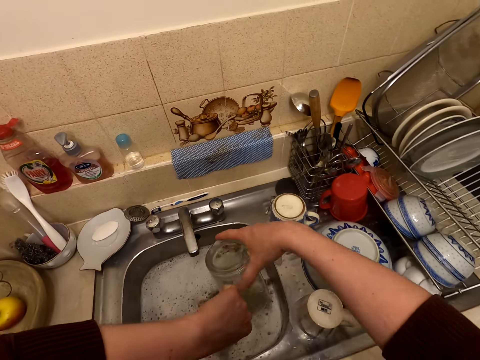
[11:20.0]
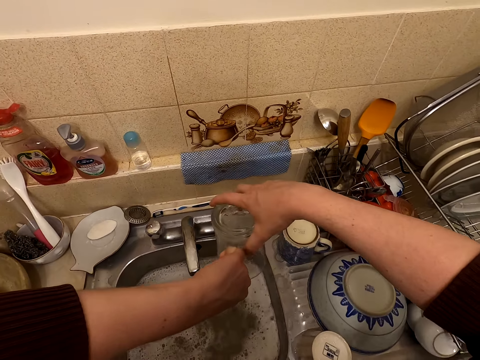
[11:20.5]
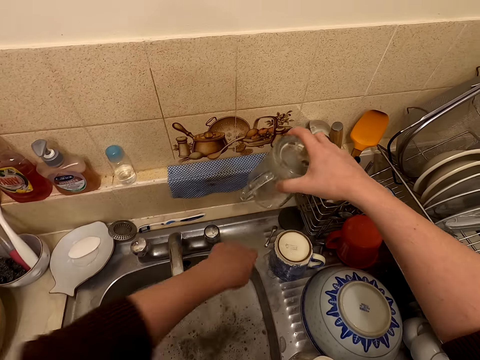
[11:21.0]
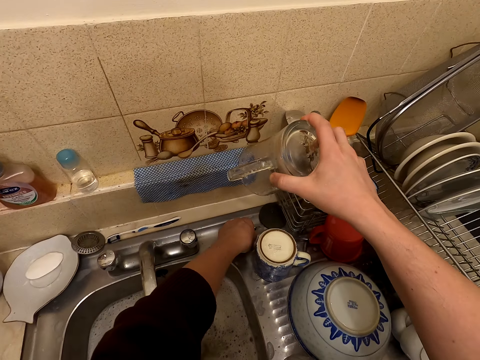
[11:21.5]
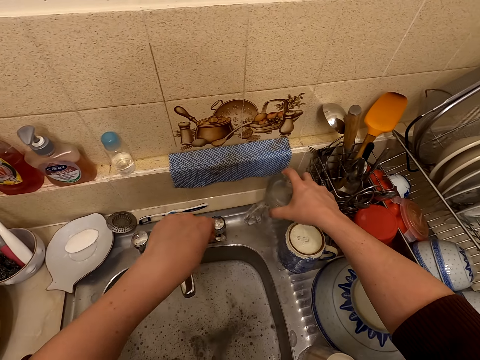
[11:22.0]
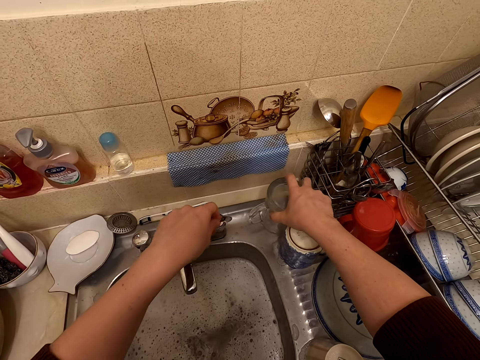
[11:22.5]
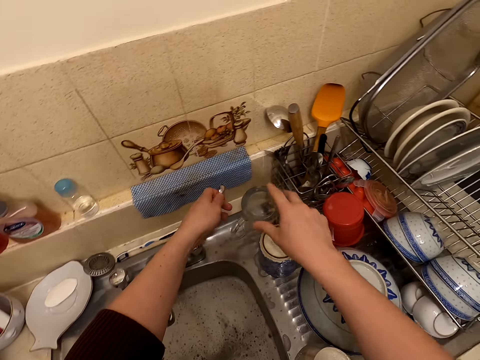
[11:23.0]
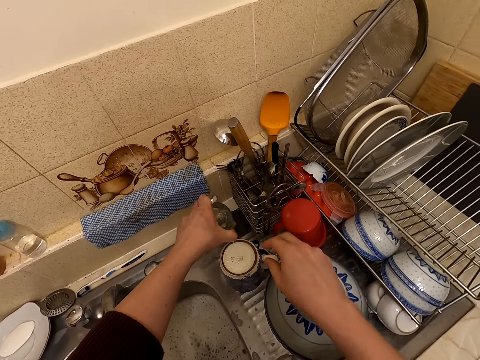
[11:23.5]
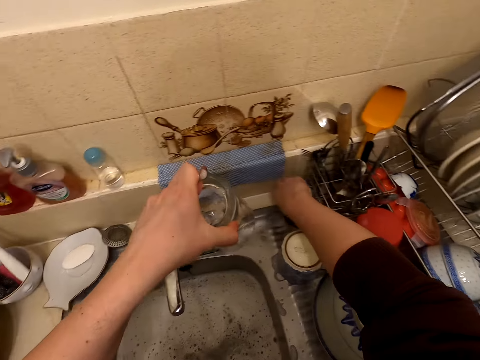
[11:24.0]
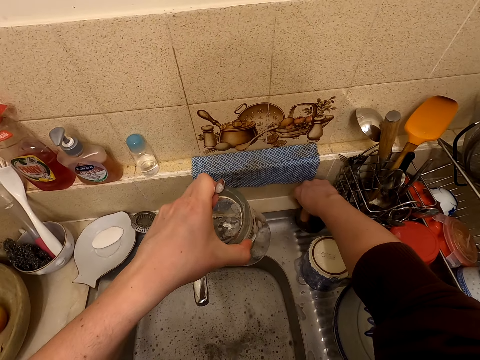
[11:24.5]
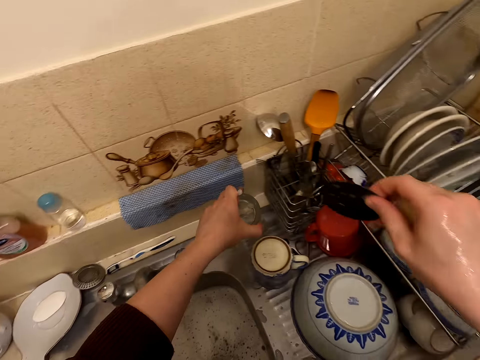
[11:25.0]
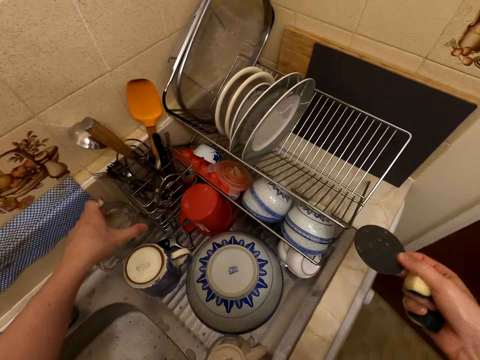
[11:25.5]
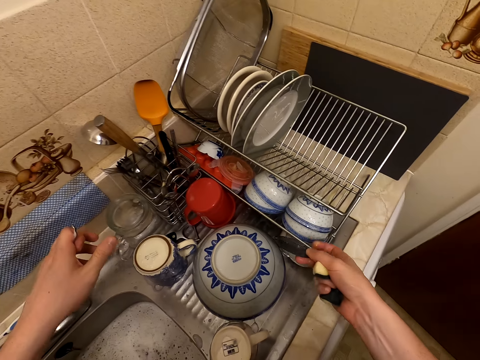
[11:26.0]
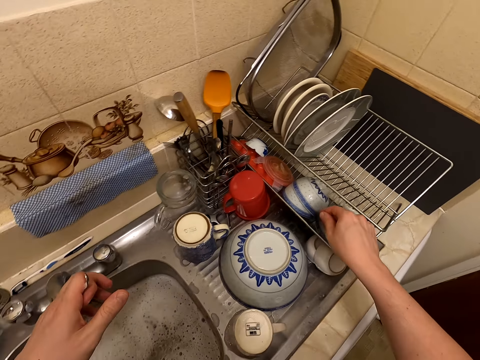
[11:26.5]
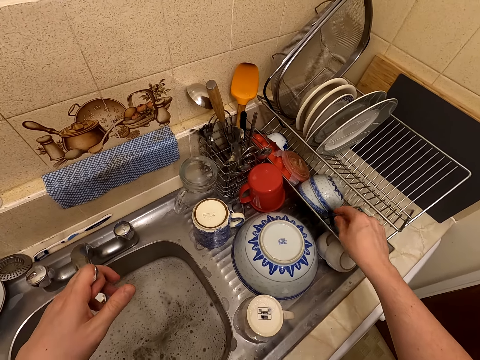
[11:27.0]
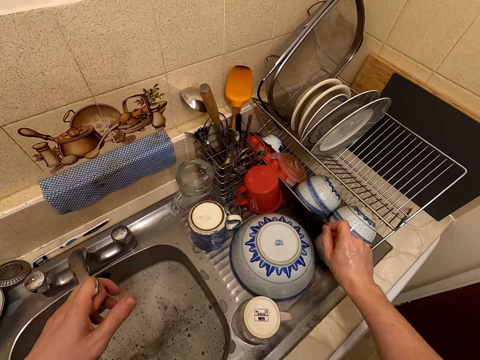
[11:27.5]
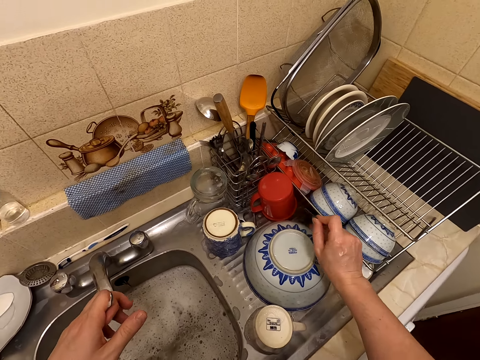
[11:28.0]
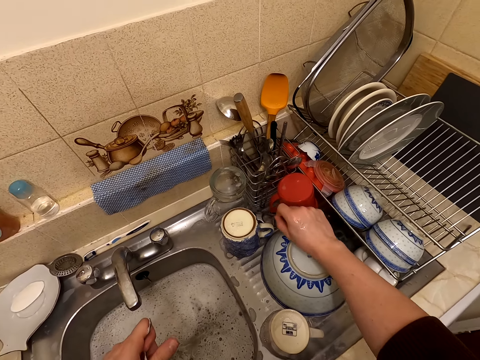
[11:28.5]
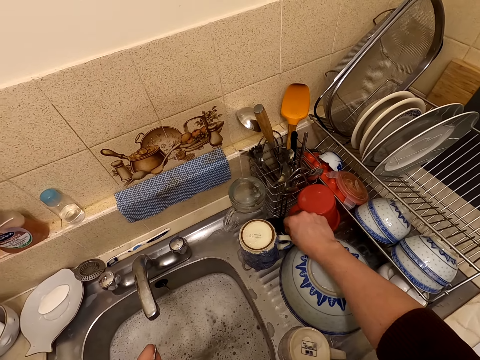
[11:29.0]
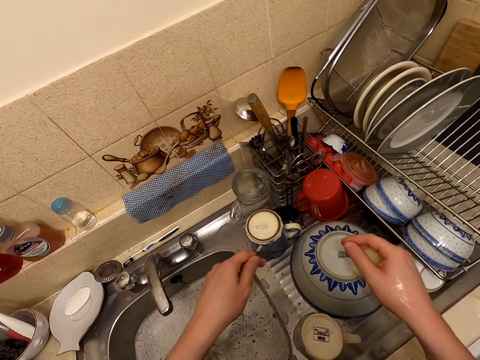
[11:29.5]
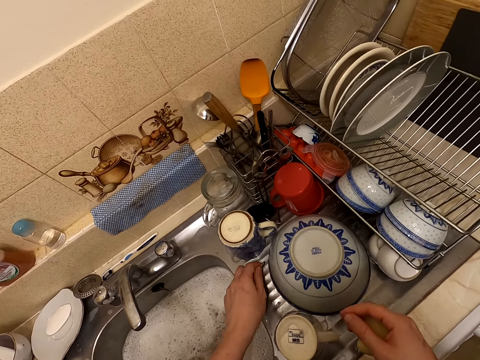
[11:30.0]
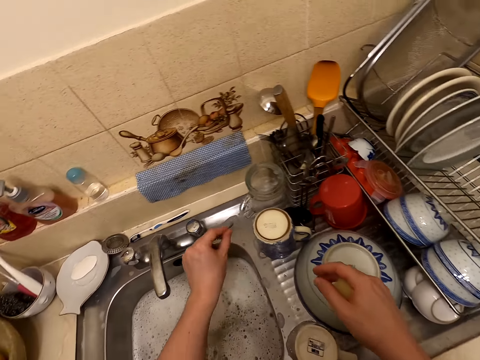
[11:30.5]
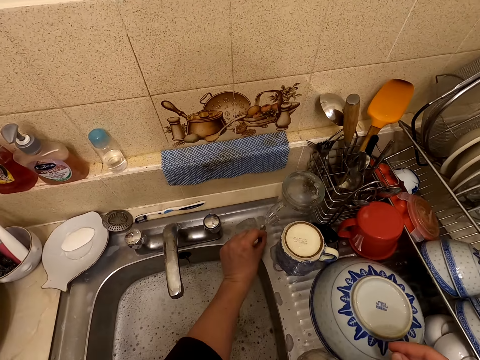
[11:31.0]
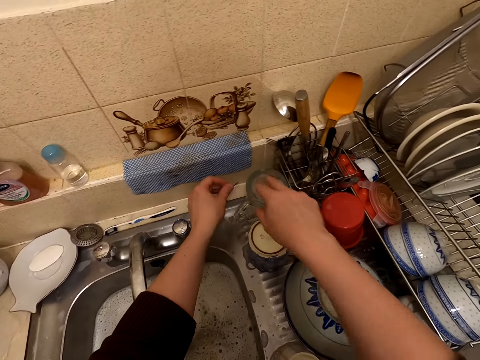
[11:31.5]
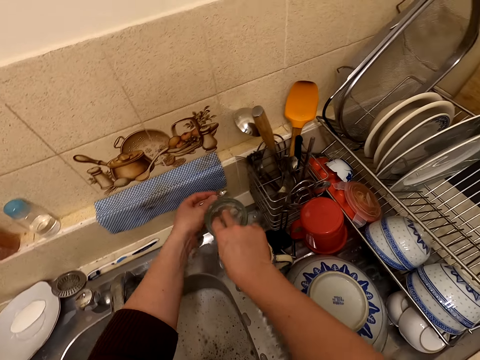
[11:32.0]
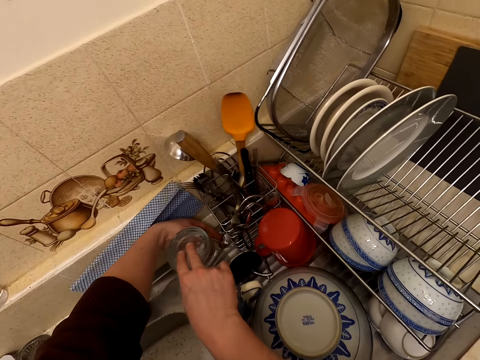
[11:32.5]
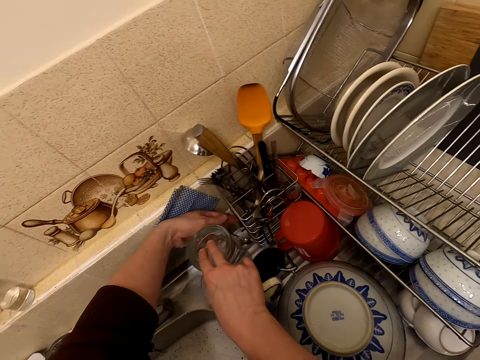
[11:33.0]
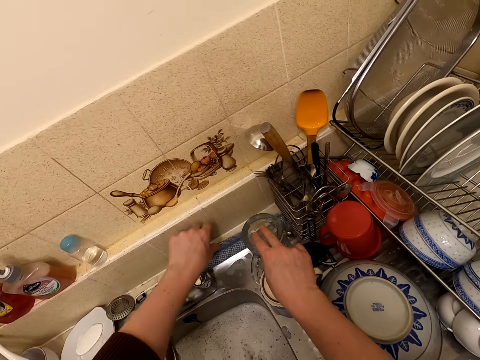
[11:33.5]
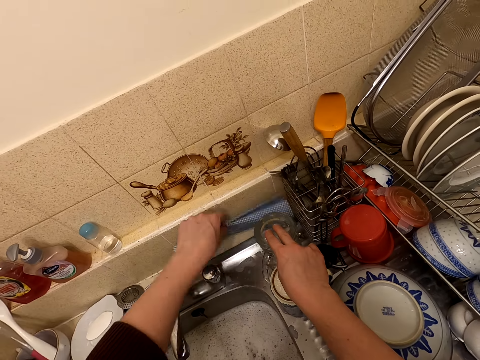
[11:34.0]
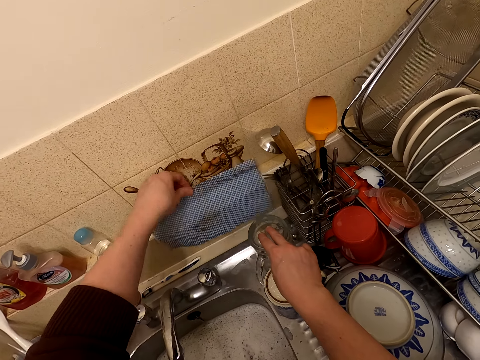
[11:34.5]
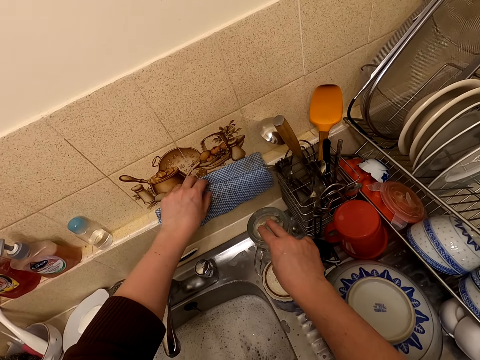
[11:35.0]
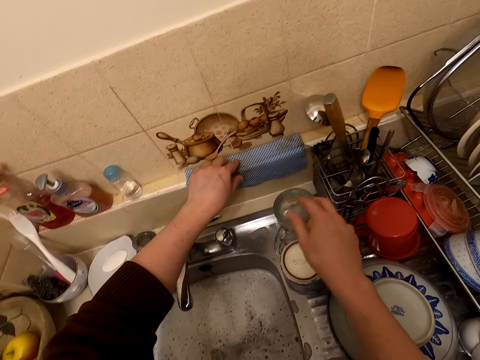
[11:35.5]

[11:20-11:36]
The camera wearer takes the cup from the left. They take a spoon. They put the cup on the sink surface. They lift the cup. They take a lid. They put the cup on the sink surface. They move the lid on the hand. They put the lid on the sink surface. They put the spoon on the sink surface. They put a fabric on the surface.

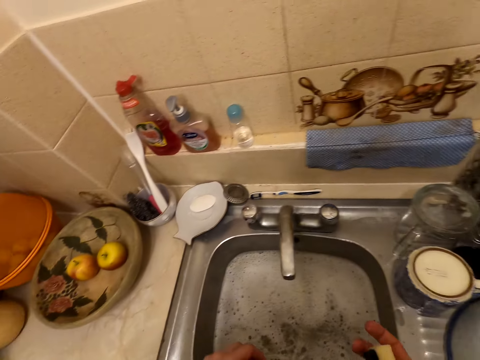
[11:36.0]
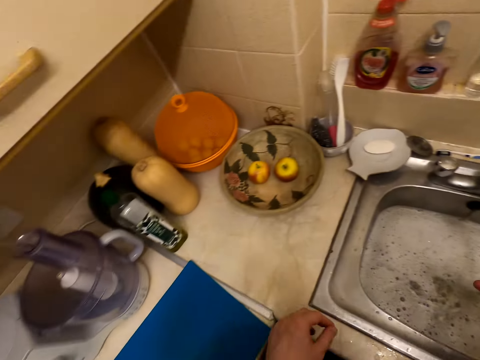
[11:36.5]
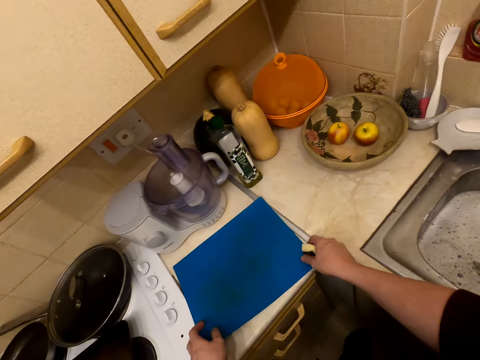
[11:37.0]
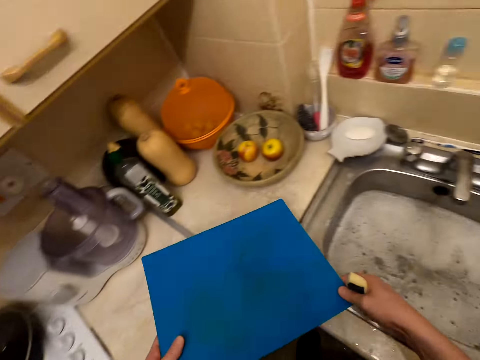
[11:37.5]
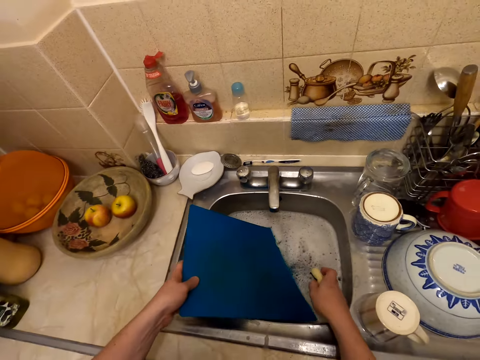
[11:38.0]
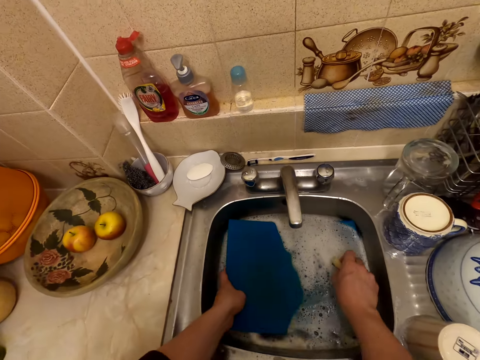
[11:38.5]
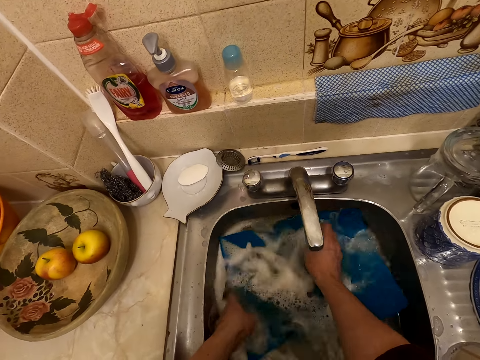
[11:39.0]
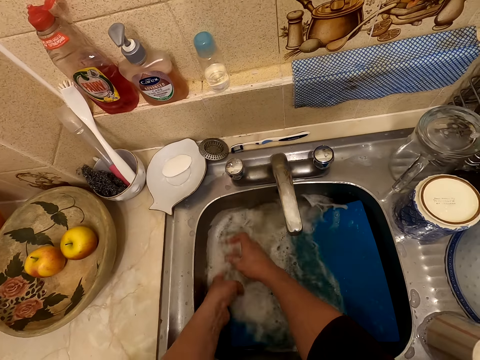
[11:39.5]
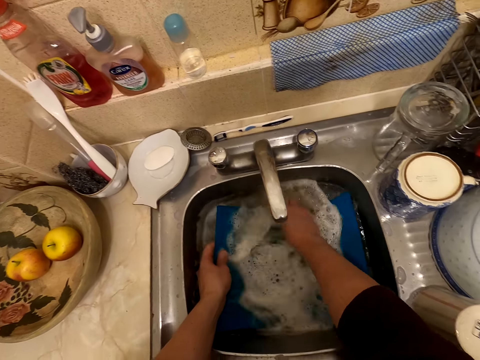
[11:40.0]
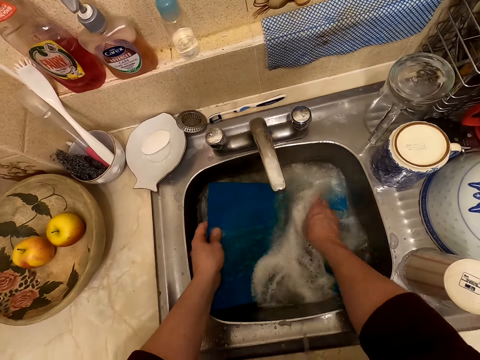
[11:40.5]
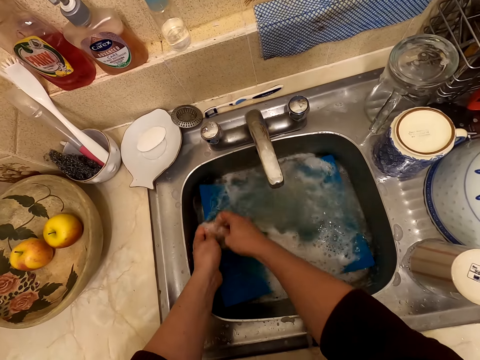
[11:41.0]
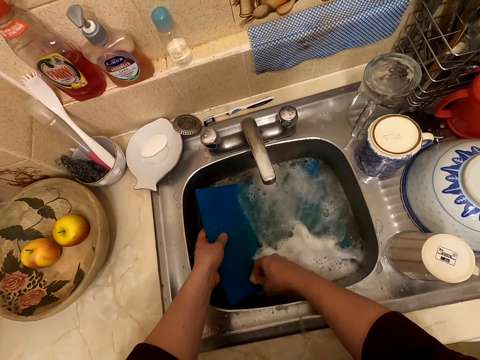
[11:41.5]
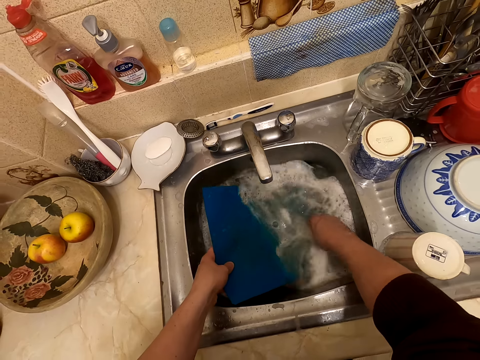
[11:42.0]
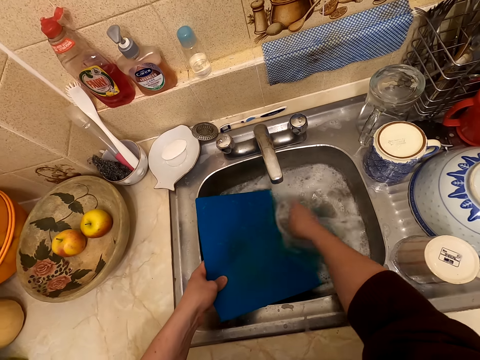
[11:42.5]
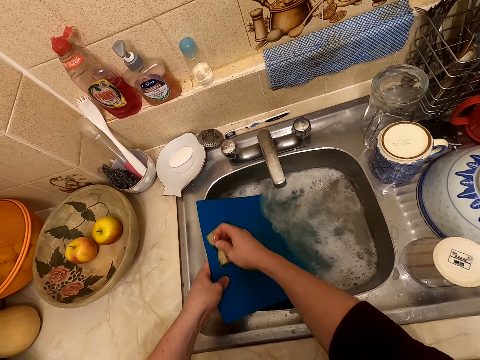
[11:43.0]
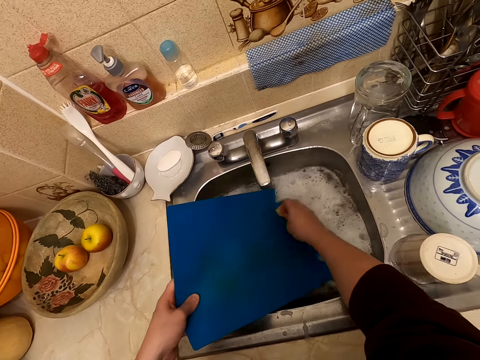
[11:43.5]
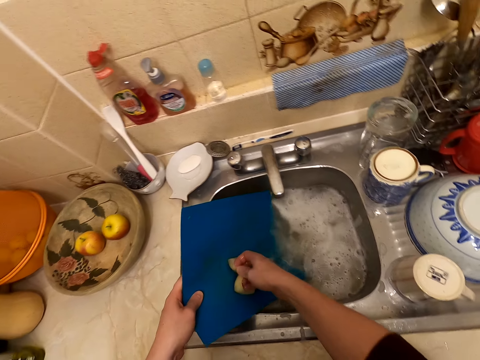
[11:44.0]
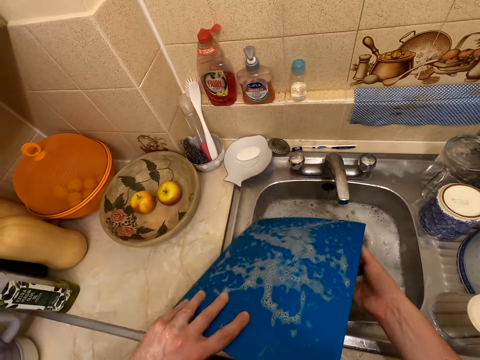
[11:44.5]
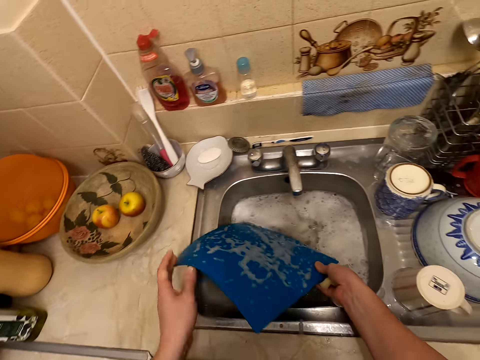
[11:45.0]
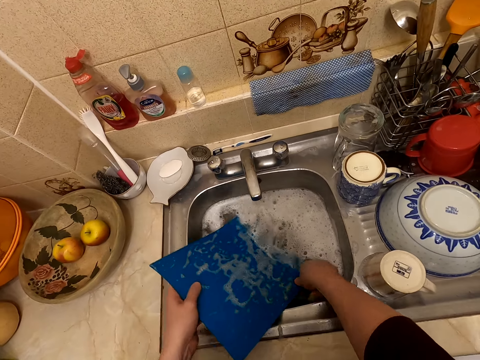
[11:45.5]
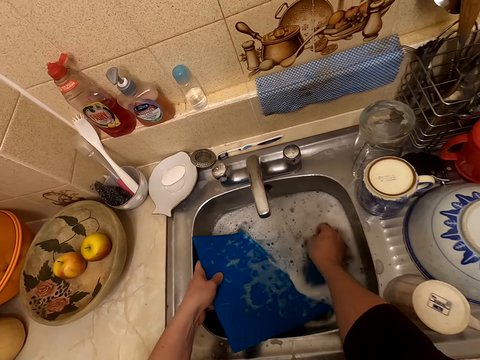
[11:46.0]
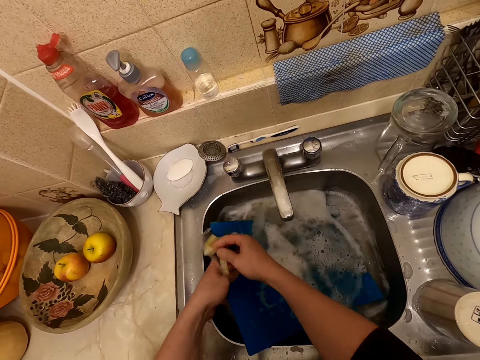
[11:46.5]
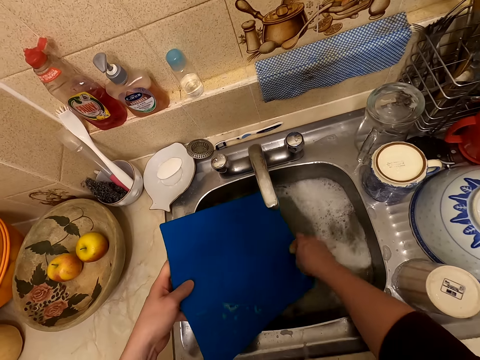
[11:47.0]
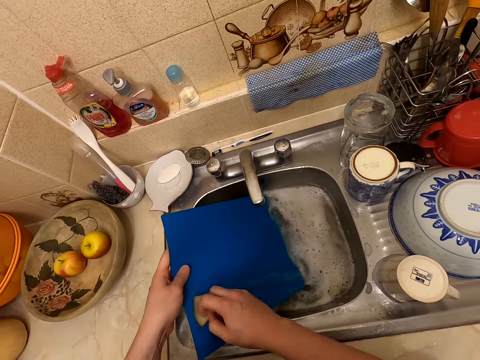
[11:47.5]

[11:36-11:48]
The camera wearer takes a table pad. They put the table pad in the sink. They wash the table pad with the washing sponge.
